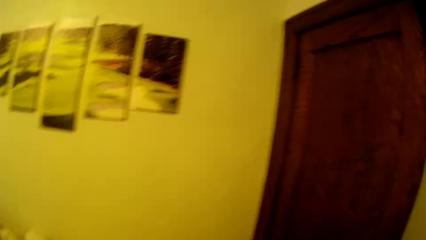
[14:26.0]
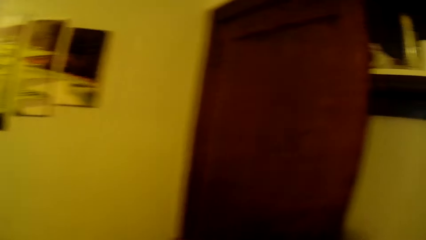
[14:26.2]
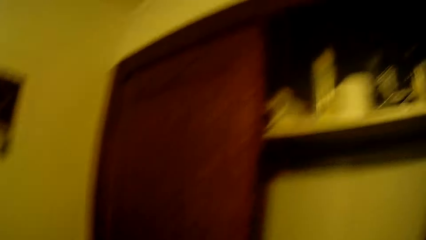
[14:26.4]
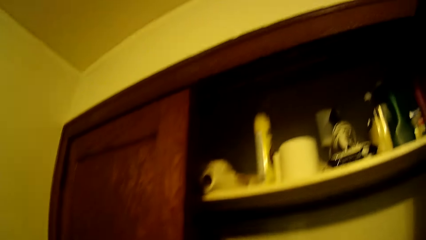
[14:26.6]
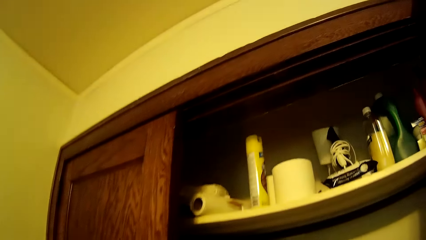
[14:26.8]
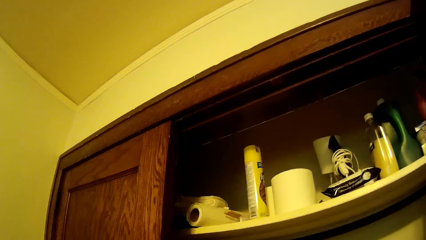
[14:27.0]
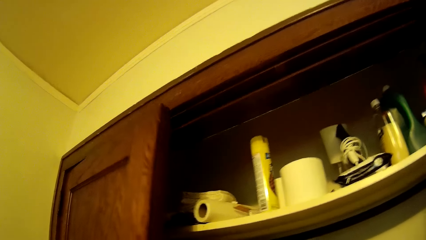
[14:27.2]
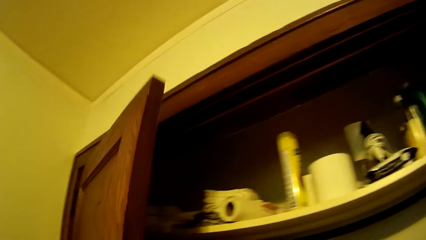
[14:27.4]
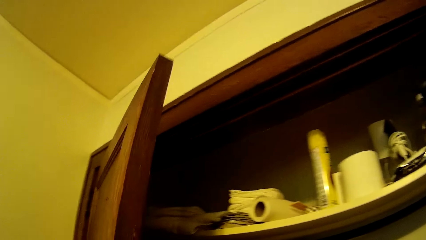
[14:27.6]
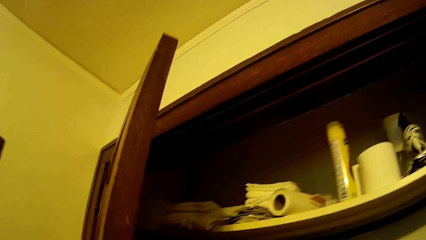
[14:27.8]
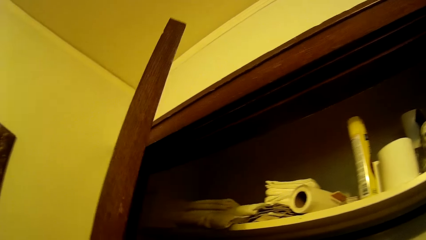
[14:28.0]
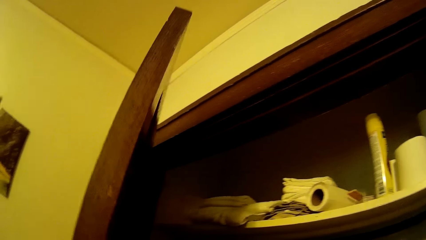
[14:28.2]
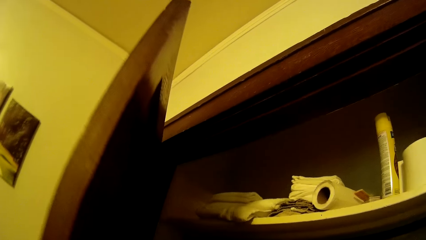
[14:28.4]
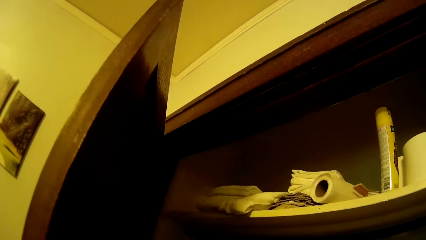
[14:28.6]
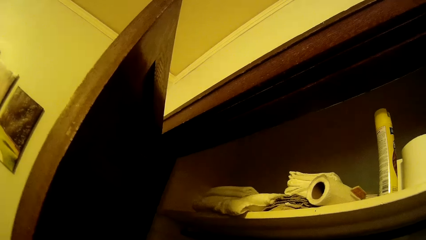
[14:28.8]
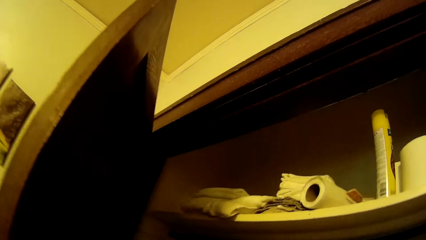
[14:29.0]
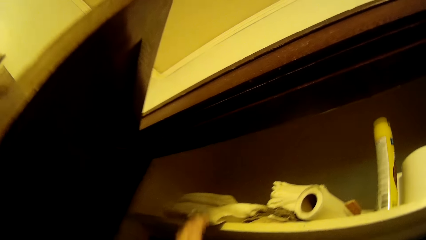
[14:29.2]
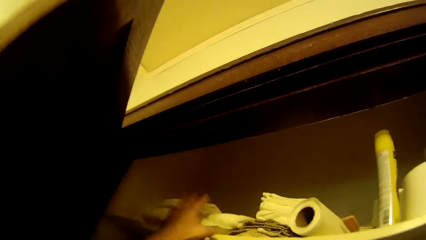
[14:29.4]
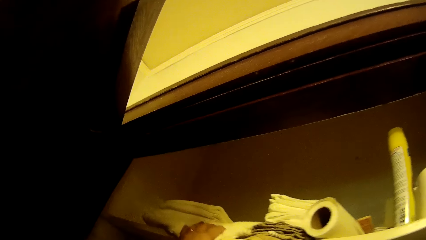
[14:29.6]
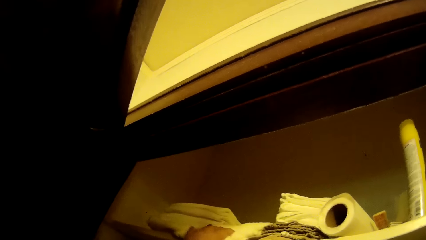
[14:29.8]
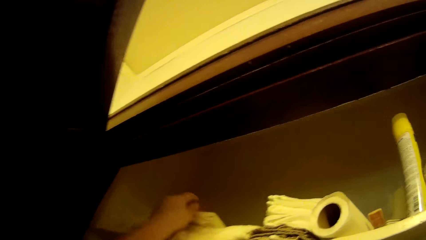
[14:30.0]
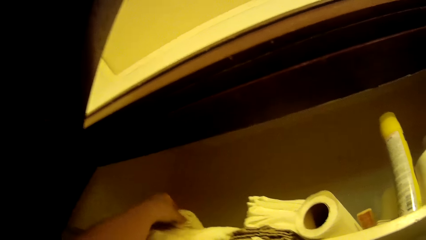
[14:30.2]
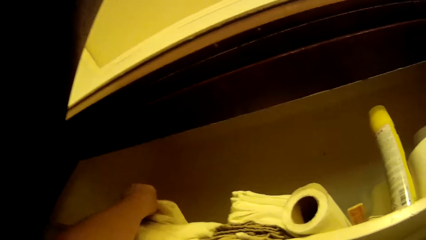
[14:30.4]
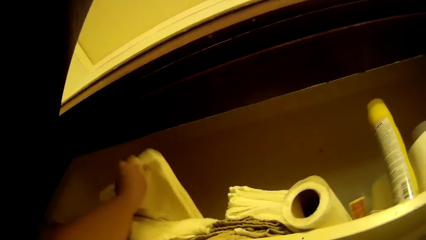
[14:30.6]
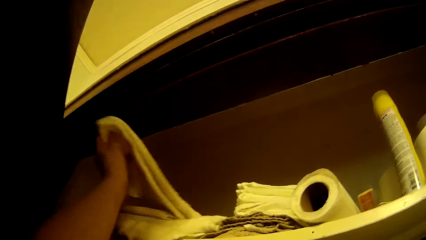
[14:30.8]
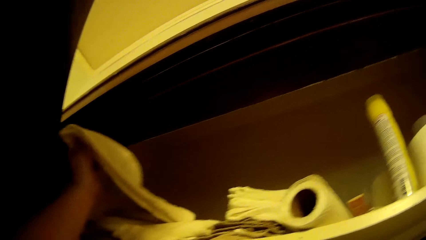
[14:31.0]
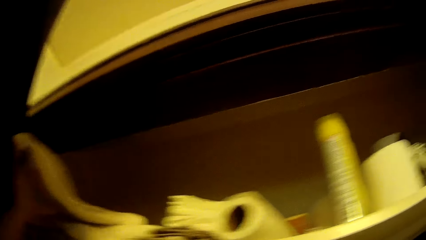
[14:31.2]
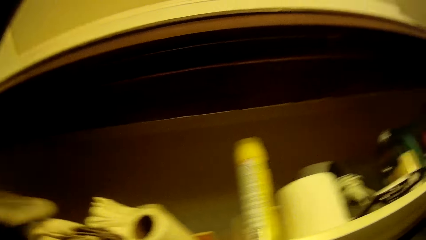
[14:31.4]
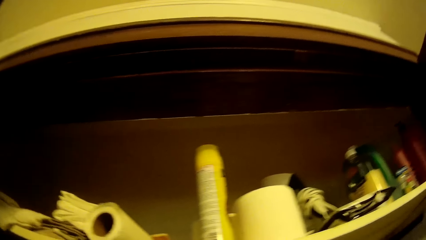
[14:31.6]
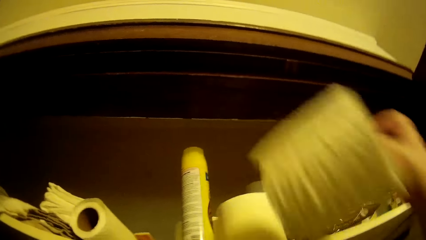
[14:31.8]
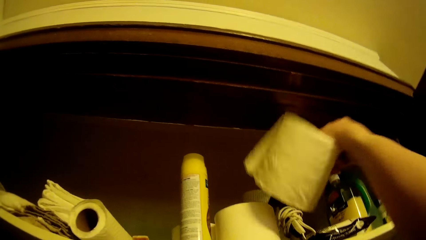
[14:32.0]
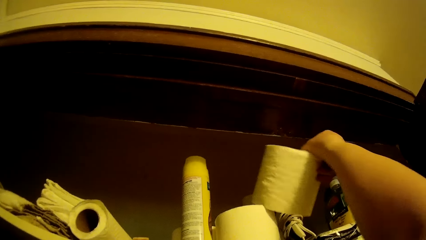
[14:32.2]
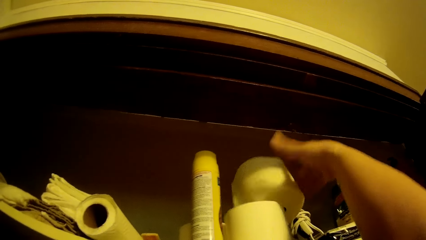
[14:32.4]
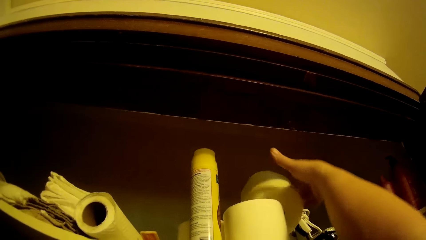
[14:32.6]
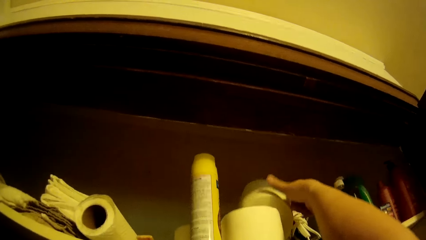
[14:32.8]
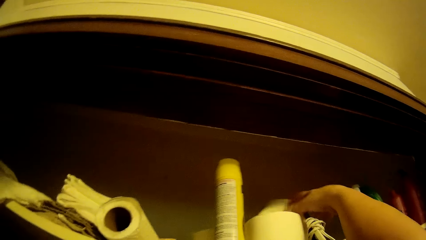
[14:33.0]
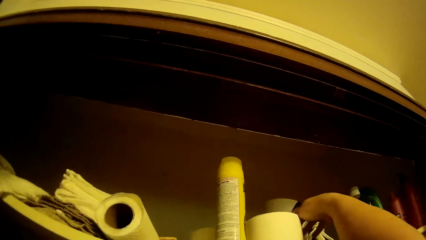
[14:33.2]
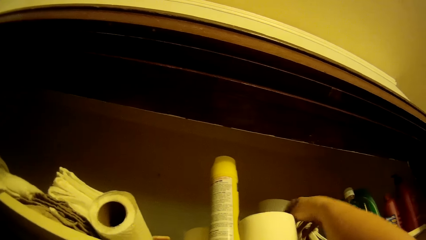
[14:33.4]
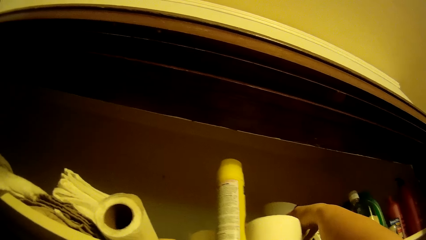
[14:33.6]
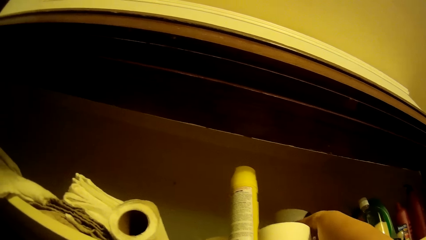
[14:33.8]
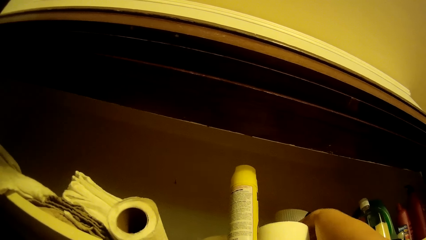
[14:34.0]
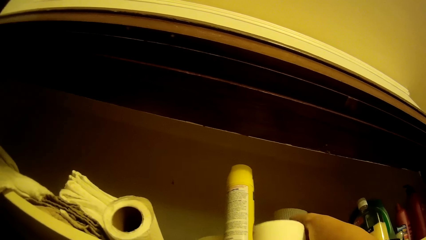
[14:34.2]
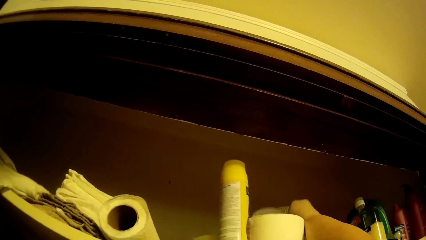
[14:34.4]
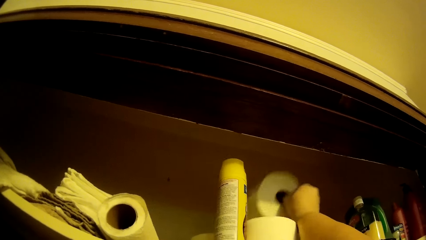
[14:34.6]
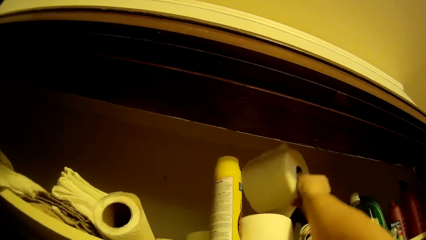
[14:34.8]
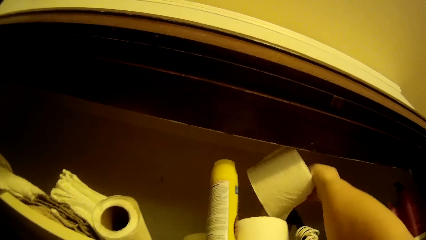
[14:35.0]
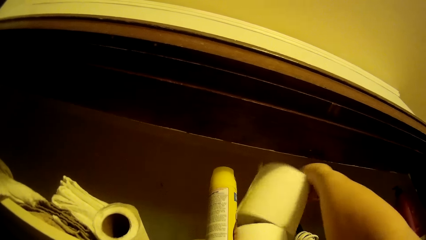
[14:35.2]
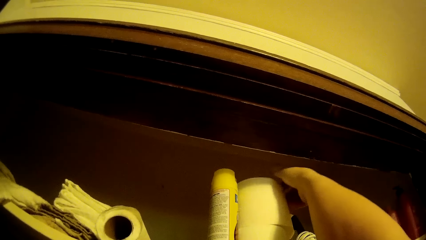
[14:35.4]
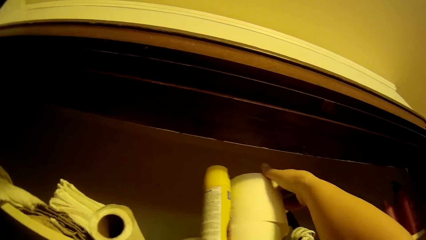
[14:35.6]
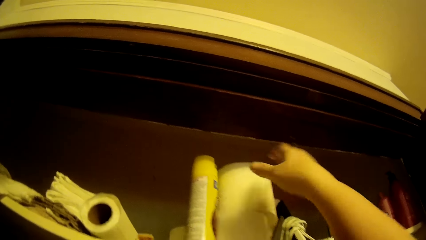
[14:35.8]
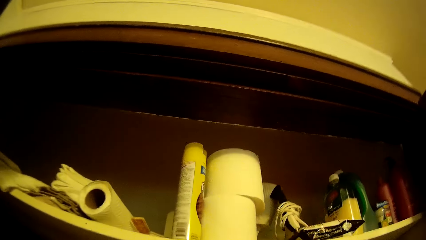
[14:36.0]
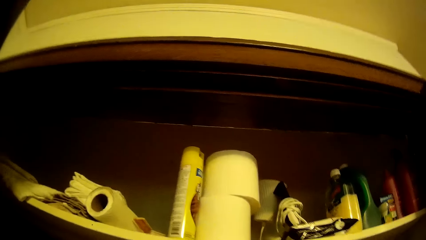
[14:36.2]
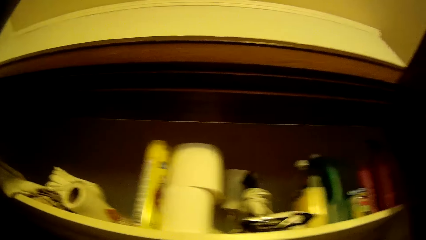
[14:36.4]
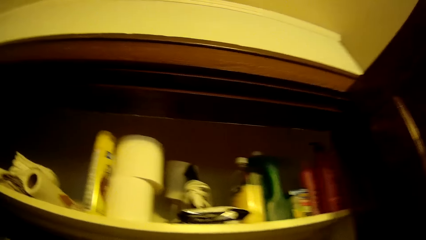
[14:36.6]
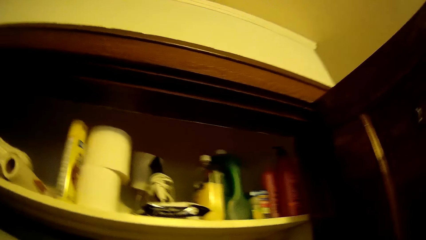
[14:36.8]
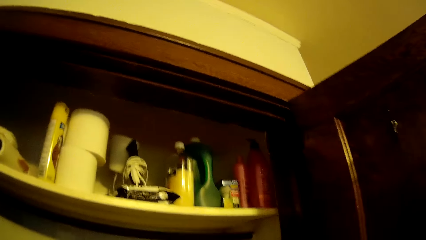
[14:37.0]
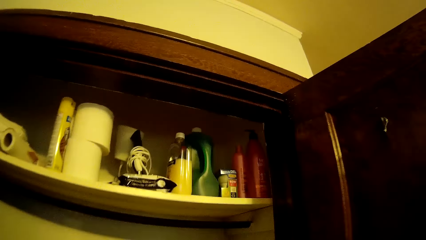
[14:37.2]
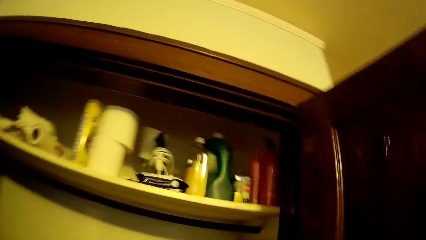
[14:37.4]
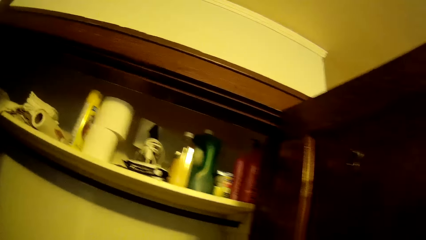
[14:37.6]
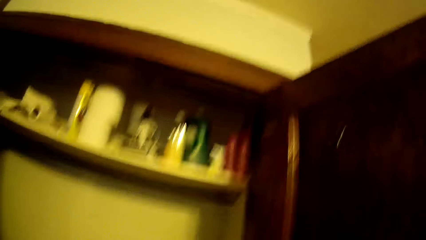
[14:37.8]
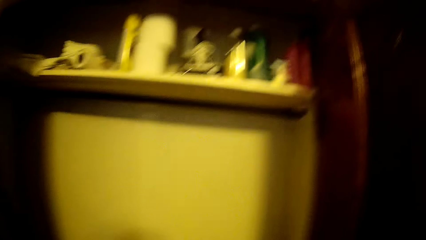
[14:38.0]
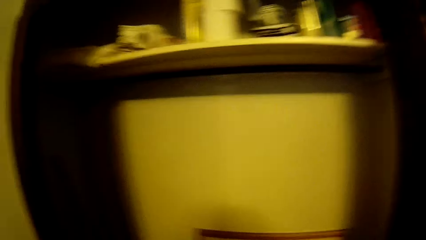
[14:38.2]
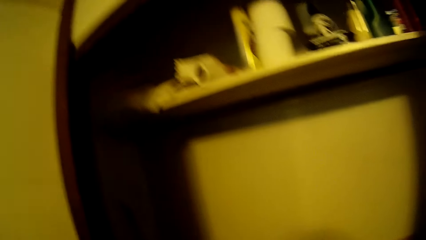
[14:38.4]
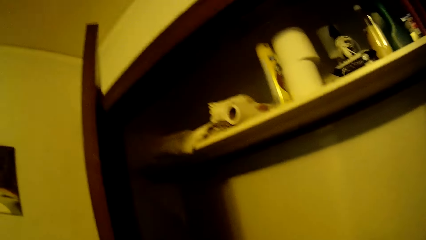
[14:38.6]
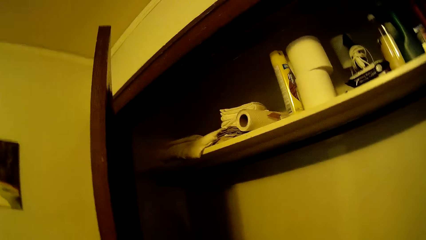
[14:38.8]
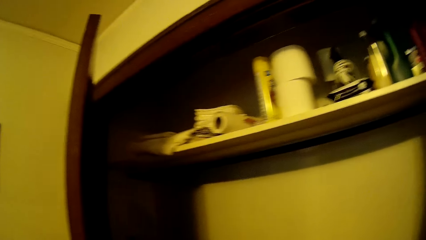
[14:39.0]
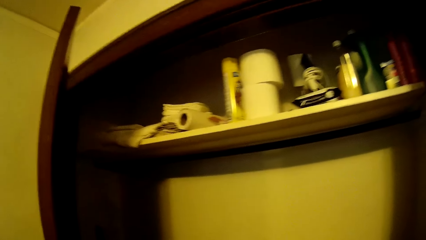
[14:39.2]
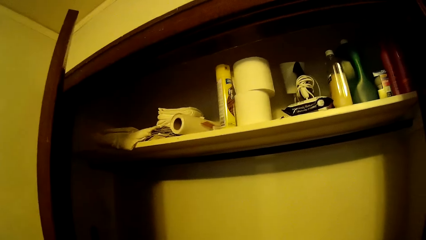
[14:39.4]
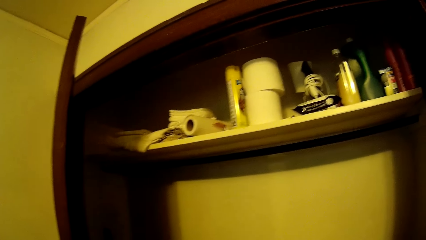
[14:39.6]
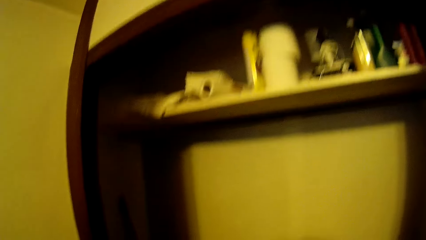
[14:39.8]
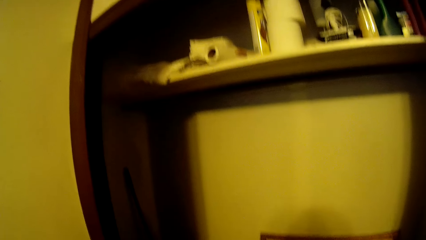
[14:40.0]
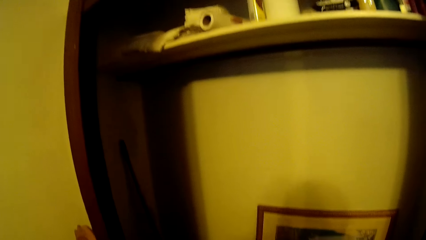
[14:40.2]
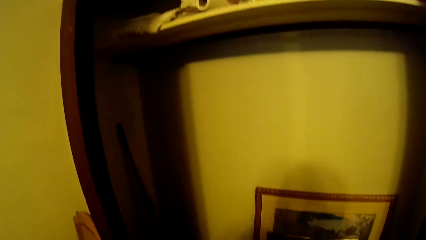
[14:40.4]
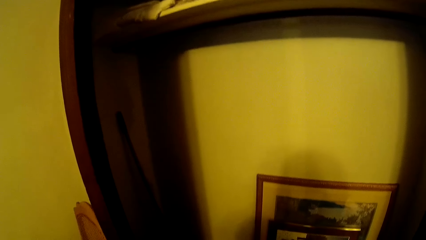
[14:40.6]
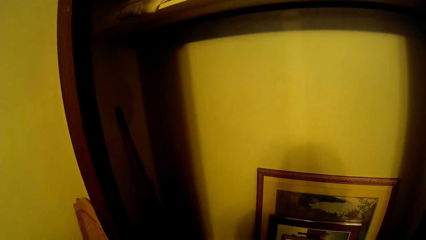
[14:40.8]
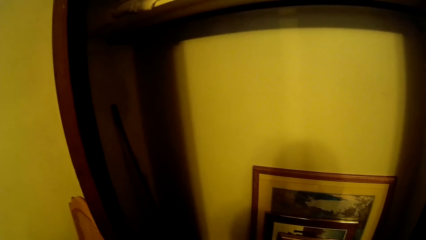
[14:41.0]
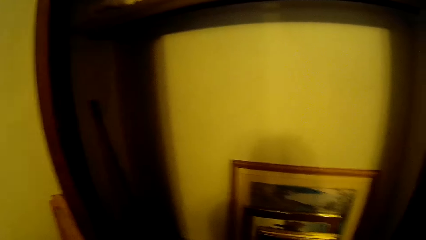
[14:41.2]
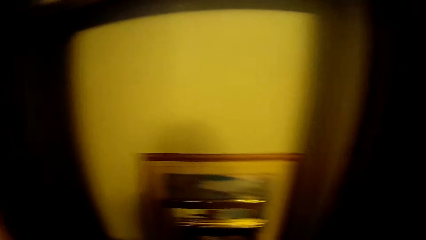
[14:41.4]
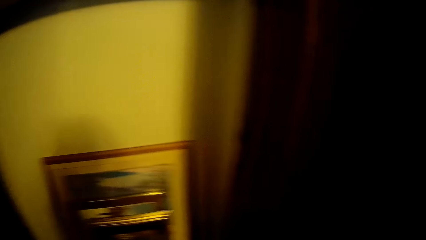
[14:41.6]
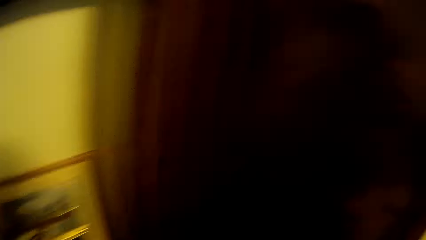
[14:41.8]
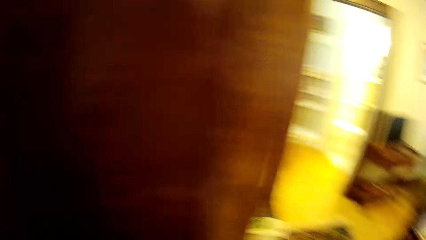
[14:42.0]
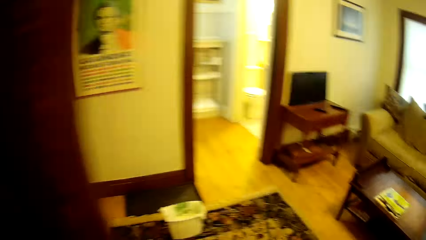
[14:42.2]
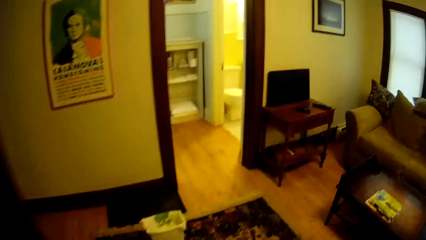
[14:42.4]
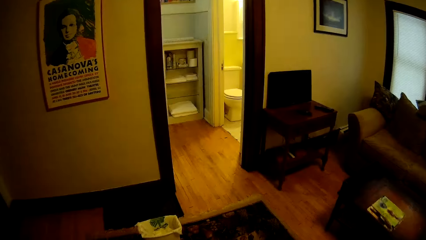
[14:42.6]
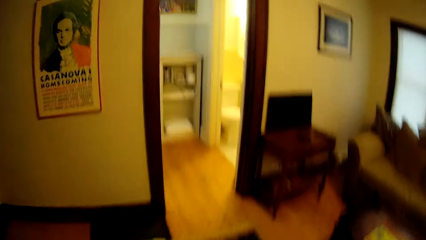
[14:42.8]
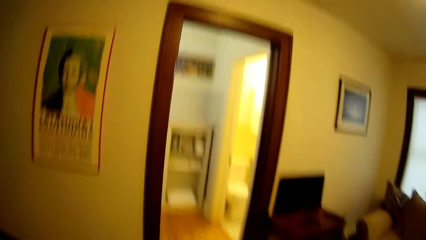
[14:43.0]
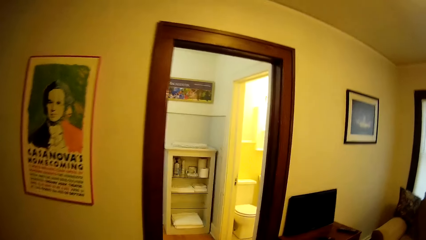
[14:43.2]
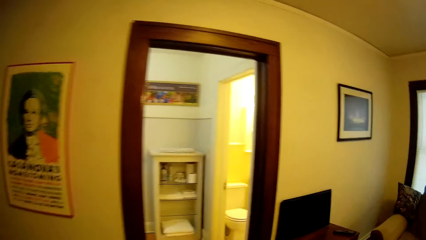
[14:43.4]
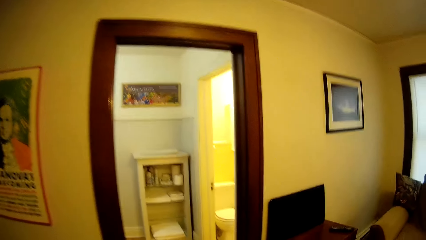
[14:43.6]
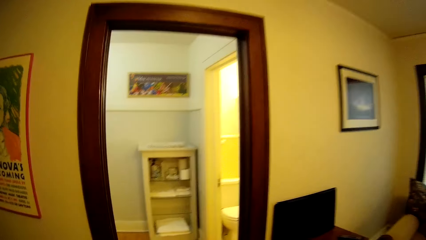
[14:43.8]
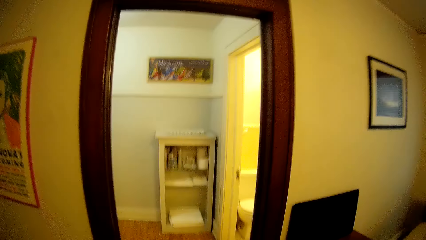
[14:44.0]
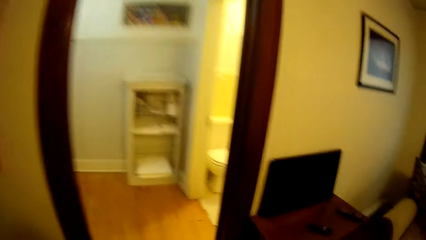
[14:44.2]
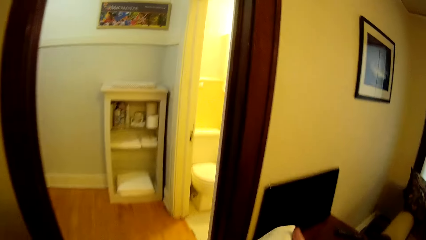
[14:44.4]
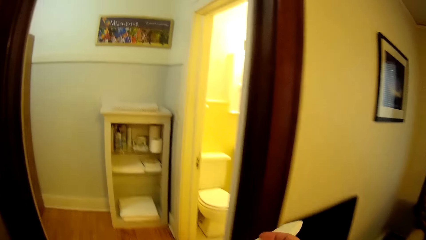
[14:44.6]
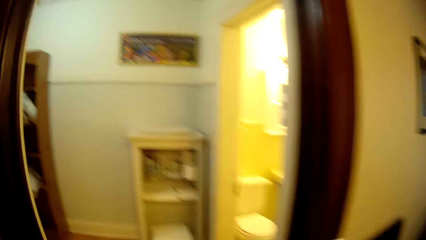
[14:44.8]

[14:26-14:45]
The camera wearer opens another wall cabinet door. They view inside the wall cabinet. They hold on to a bedsheet. They pick up the bedsheet or towel. They put a roll paper or tissue in the wall cabinet, on the shelf. They adjust the roll paper in the wall cabinet. They put the tissue on top of another tissue. They view around in the wall cabinet. They walk around in the house.
